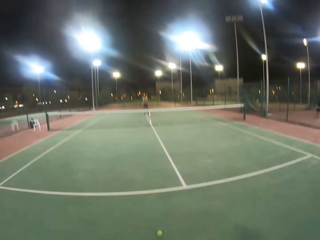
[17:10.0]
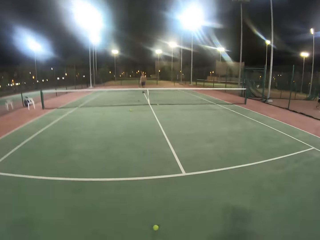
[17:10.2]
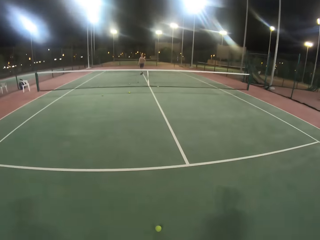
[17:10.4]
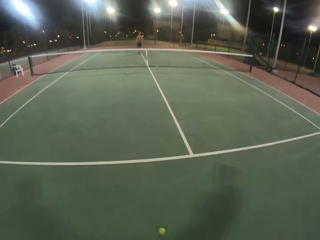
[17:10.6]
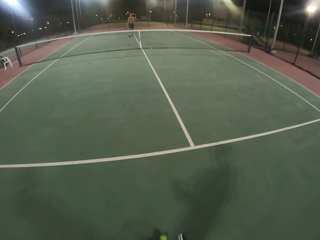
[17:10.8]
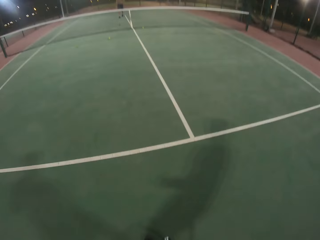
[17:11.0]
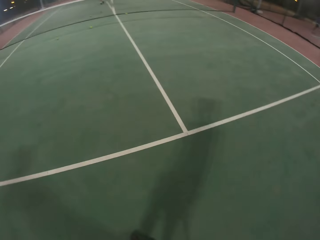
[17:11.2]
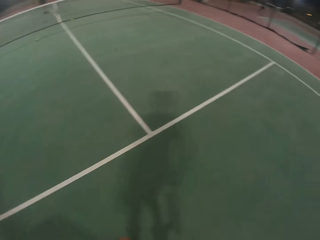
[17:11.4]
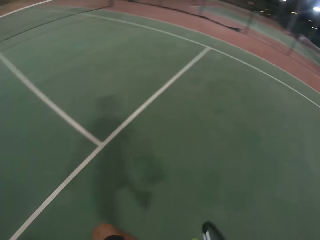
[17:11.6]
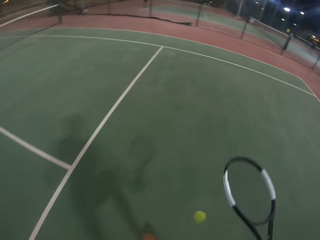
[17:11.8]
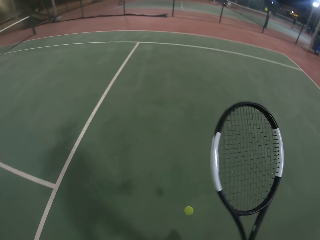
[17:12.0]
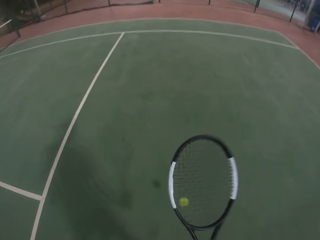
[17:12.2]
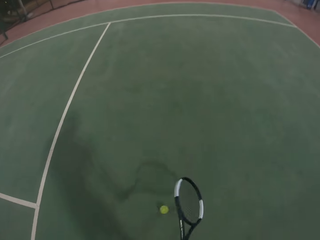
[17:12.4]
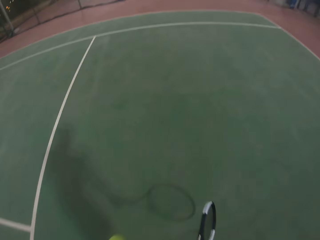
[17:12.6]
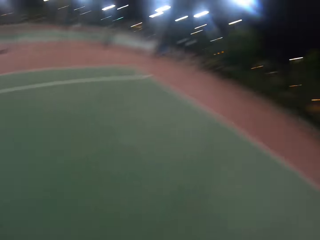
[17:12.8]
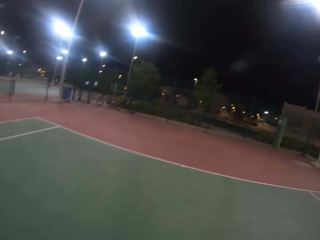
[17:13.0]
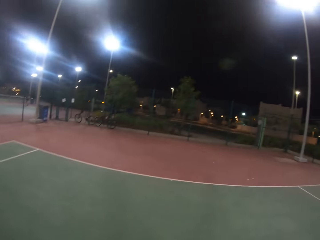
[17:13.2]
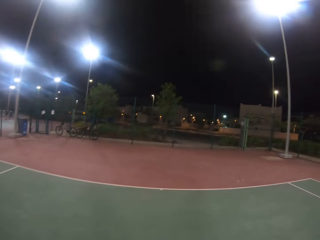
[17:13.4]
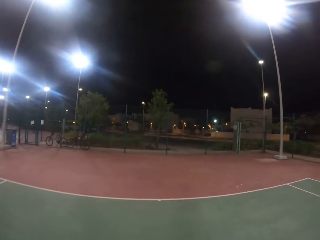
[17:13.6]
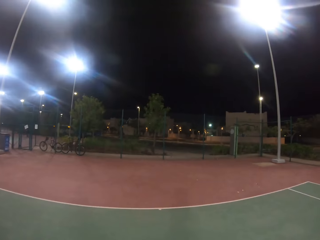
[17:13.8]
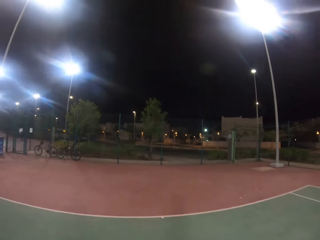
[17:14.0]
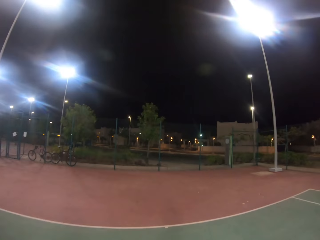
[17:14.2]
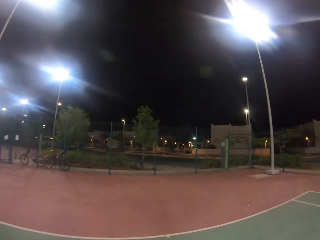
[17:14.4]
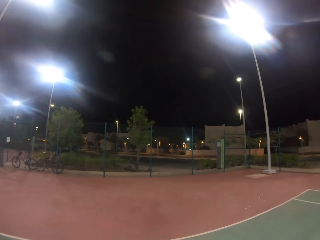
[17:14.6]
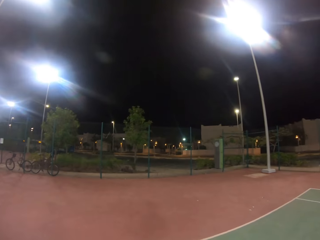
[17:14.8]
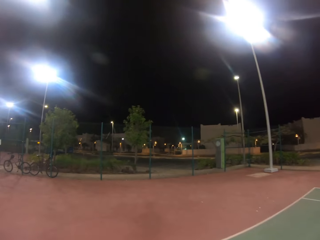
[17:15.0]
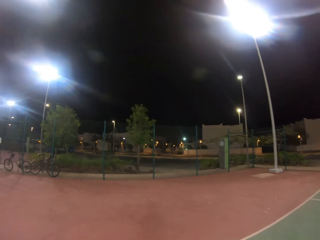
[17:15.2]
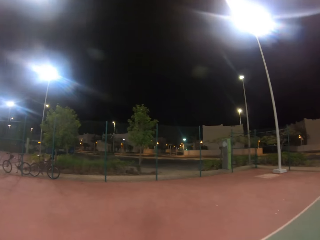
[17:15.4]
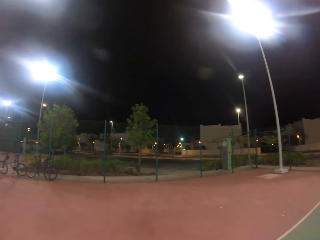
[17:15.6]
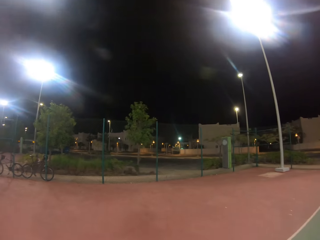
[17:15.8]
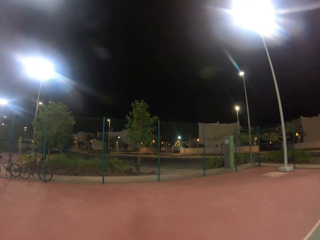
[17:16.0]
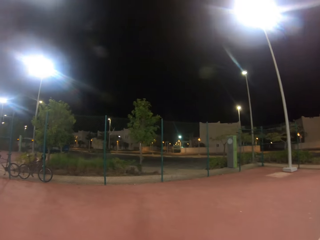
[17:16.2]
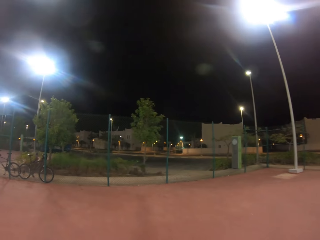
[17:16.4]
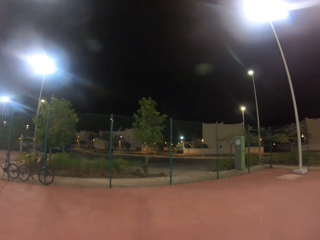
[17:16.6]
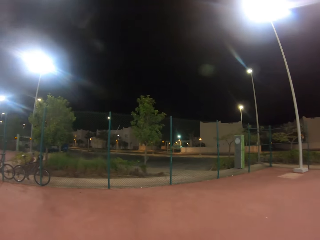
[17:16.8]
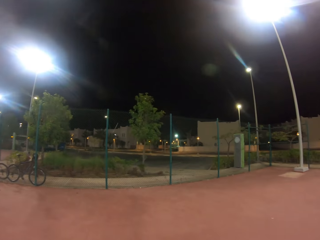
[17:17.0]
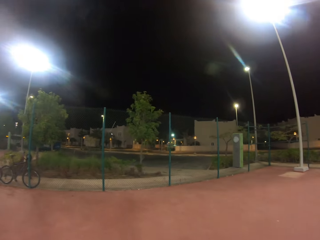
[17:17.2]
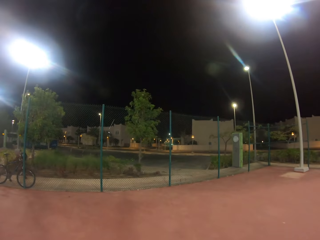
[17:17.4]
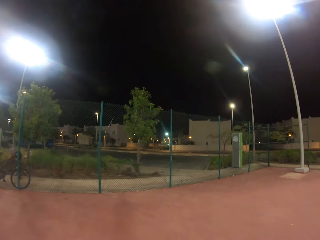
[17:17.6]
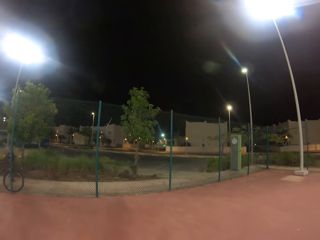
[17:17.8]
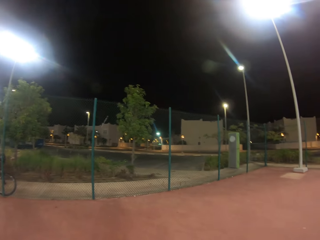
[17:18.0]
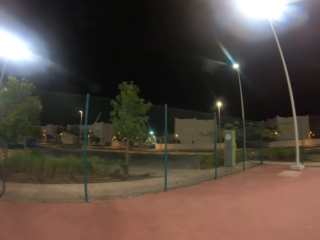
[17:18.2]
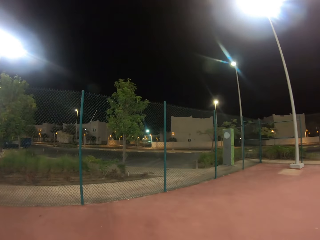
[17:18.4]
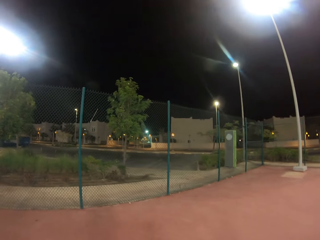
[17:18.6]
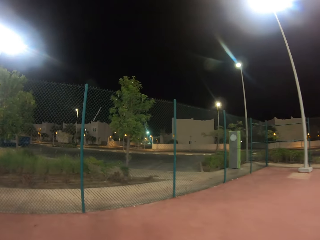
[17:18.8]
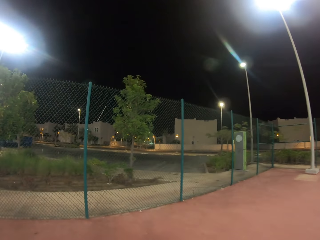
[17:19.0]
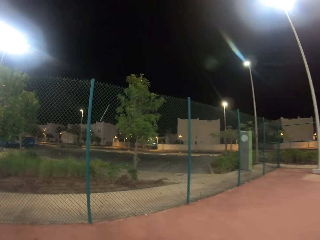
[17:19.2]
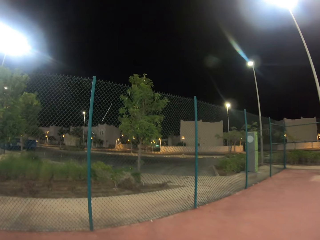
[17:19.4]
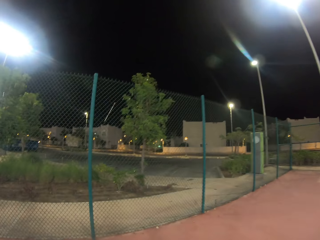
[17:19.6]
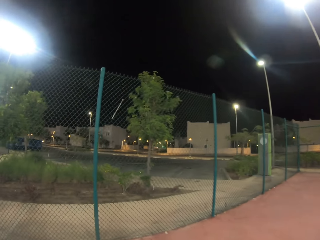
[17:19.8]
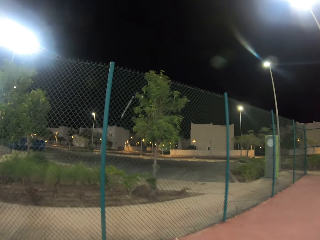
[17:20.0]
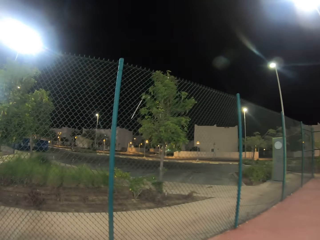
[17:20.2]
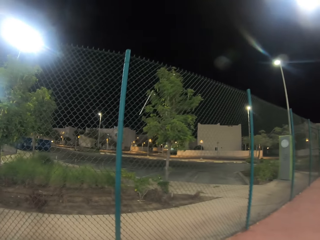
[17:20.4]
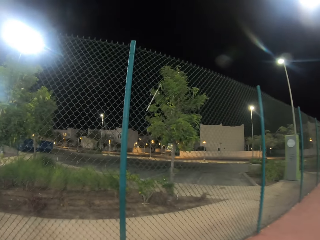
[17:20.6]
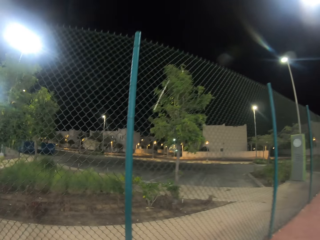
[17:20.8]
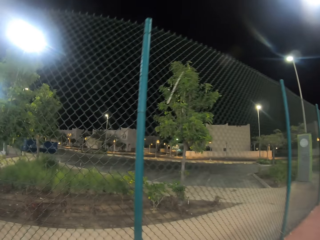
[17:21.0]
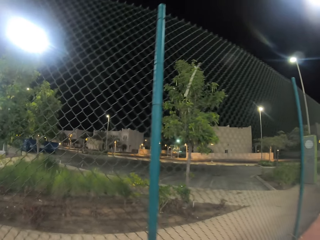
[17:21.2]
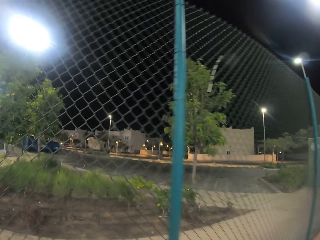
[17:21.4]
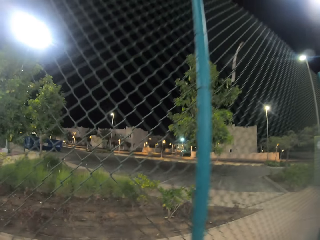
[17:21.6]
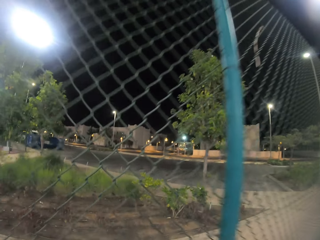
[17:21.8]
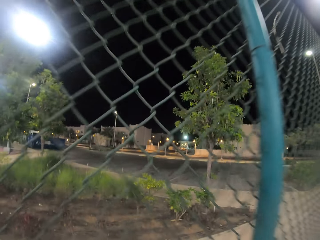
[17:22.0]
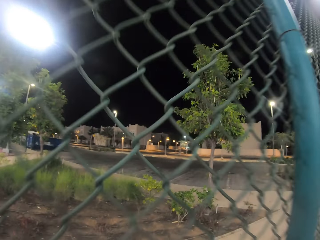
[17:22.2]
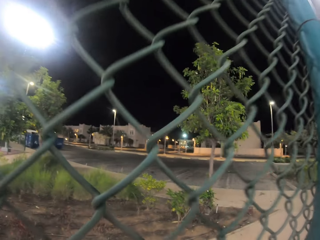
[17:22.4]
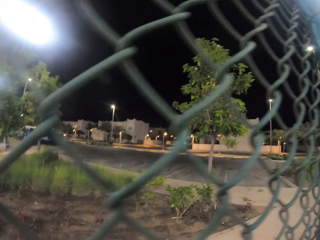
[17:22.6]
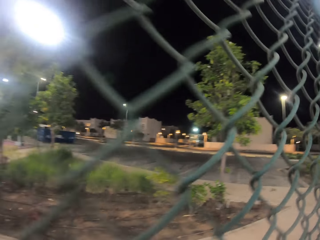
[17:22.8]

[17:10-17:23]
The camera wearer walks to pick the balls. They pick the ball from the ground. They look around the badminton court. They walk around. They walk in the badminton court.

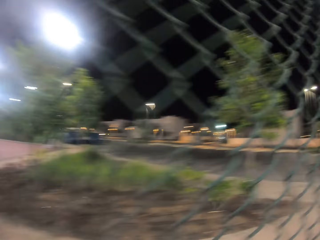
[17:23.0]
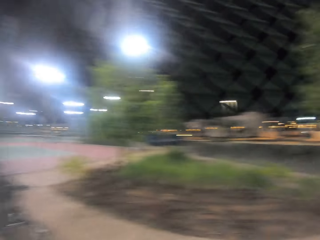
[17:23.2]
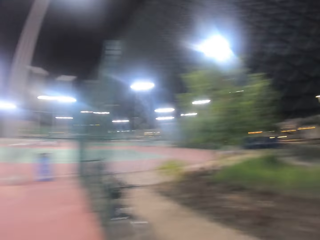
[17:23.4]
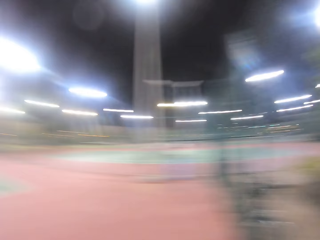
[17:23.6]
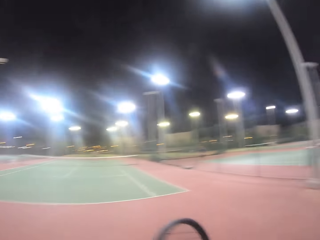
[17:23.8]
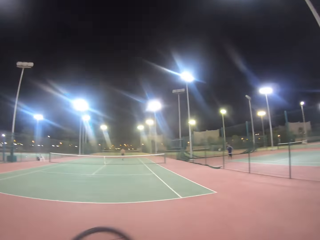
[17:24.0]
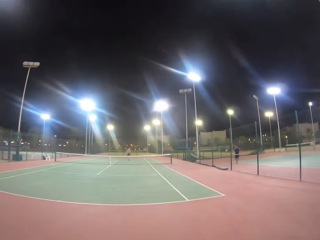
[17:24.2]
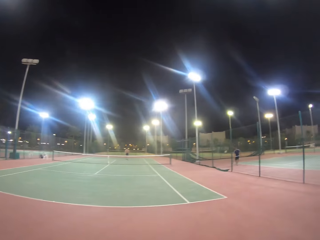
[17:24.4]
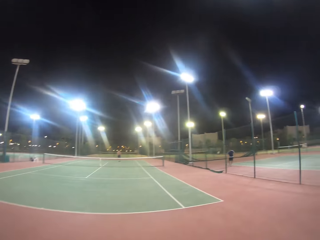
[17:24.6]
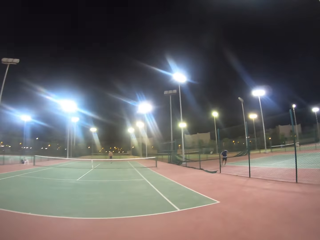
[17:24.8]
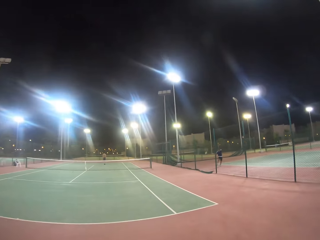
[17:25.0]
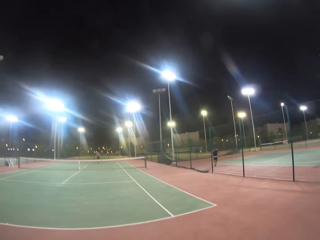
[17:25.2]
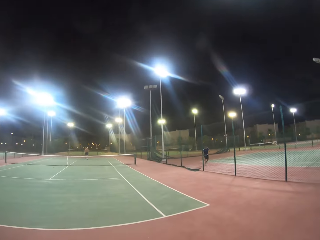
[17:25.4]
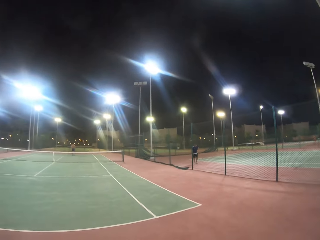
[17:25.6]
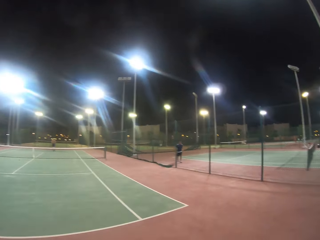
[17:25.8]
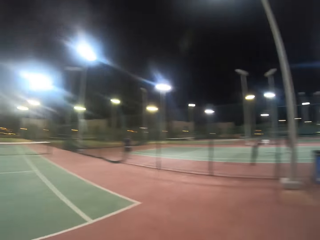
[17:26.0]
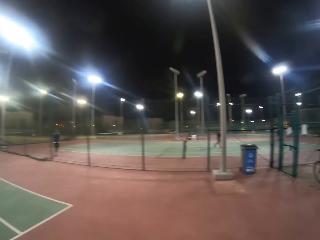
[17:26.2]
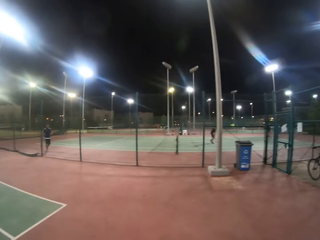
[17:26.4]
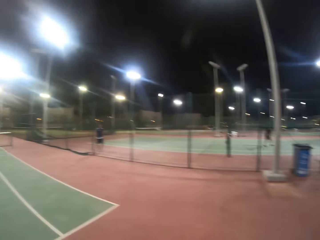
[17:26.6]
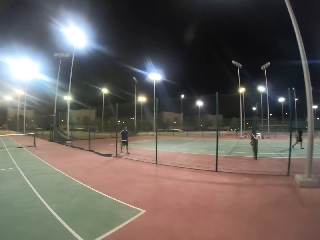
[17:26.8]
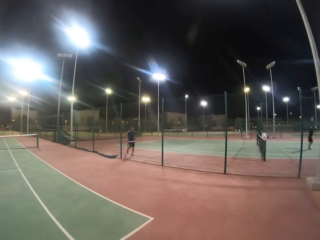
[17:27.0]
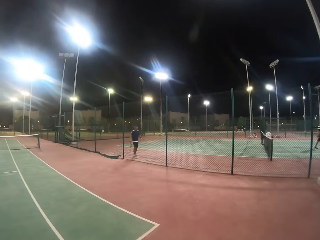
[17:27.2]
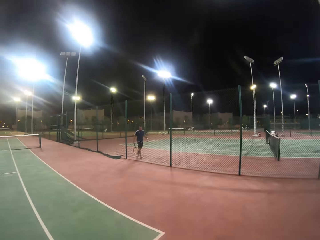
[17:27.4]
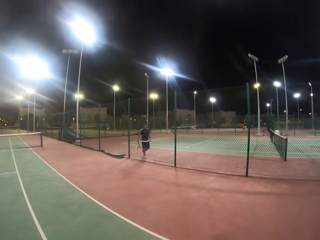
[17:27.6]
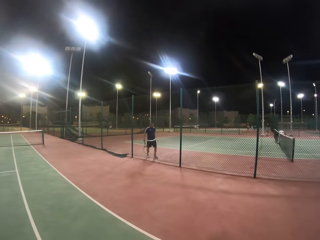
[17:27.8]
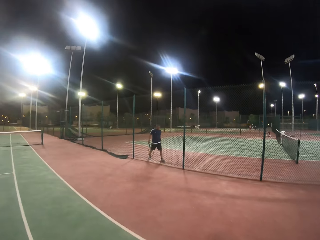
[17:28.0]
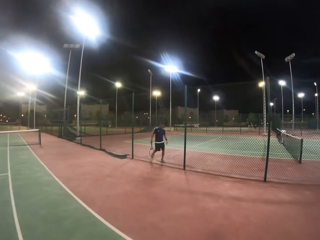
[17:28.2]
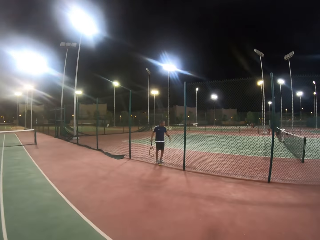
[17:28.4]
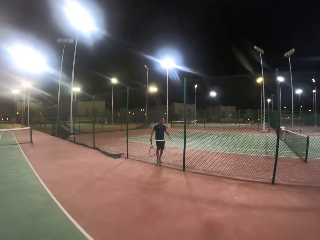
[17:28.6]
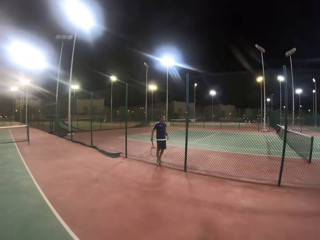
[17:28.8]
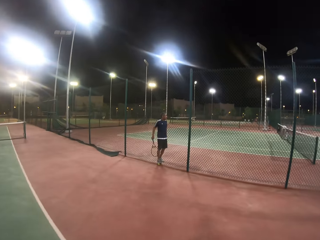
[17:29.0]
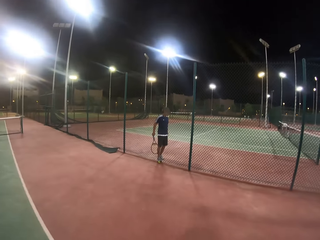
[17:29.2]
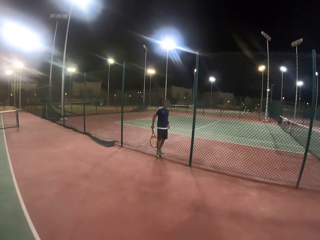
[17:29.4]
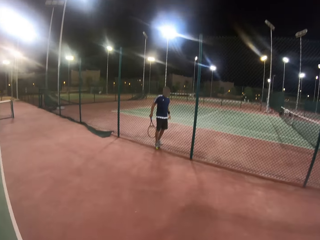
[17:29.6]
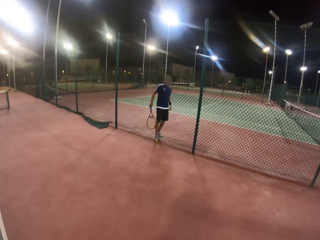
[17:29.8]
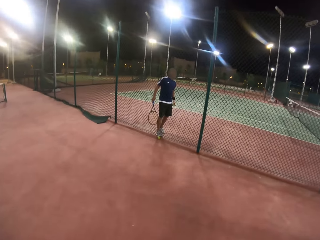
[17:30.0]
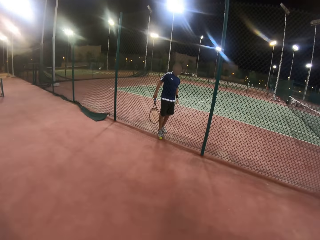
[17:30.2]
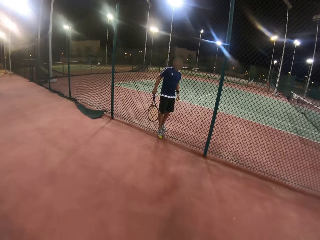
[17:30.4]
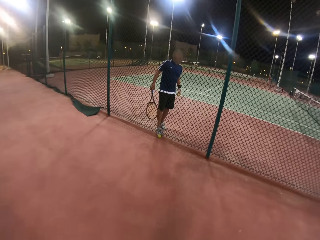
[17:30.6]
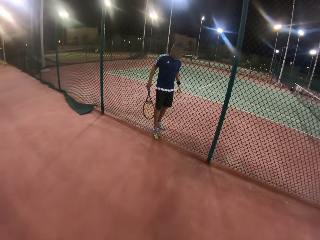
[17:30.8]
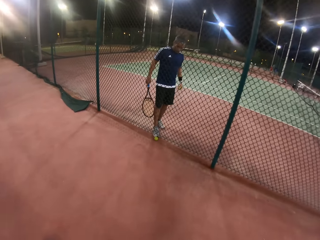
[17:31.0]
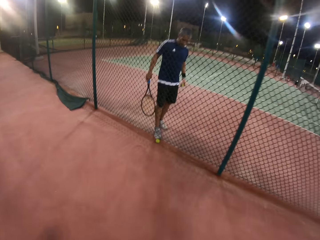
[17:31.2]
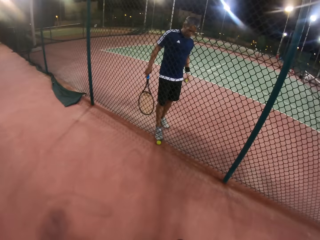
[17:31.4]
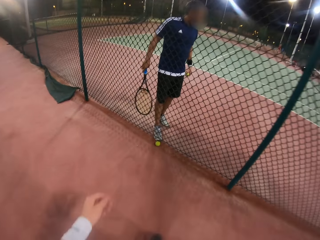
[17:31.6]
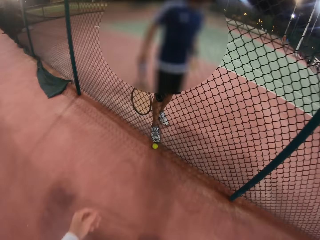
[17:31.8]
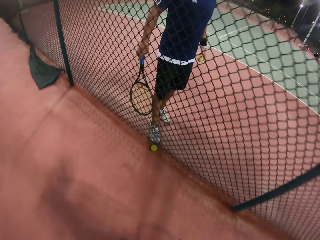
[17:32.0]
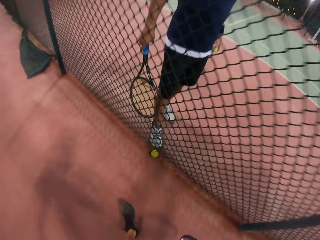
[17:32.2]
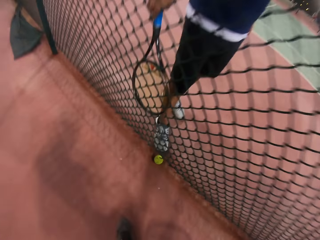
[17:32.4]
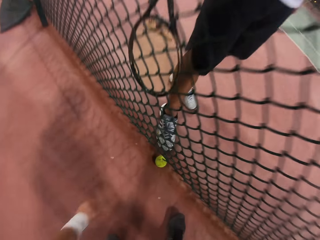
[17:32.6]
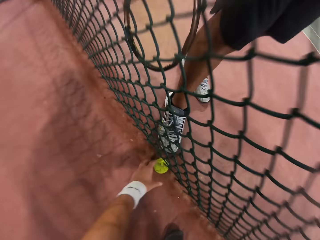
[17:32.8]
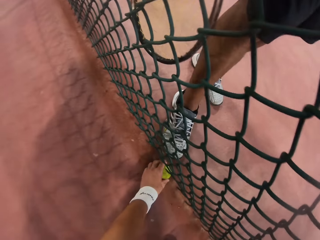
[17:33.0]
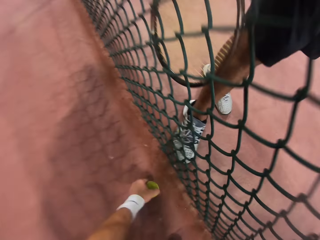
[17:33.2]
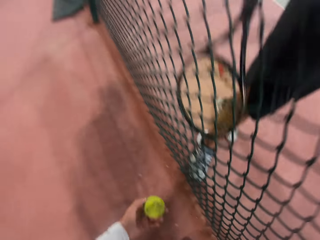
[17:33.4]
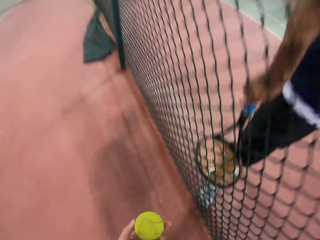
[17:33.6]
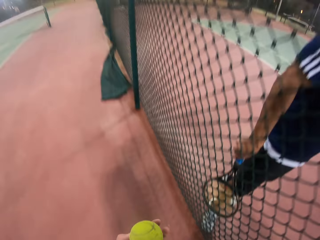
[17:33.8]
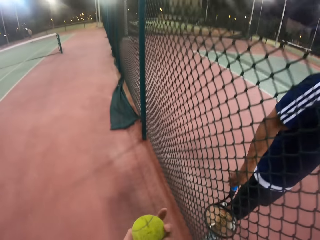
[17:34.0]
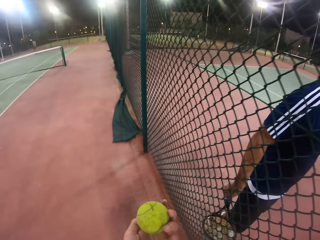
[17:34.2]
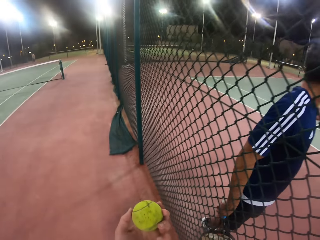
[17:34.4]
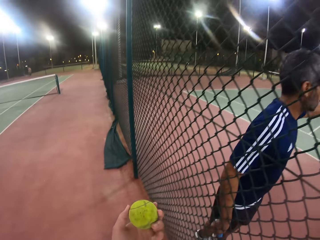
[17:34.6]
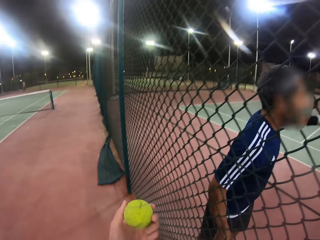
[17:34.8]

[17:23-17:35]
The camera wearer looks around the badminton court. They walk in the badminton court. They pick the ball from the floor.
